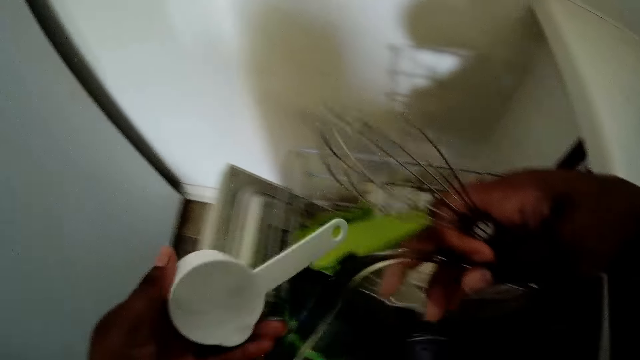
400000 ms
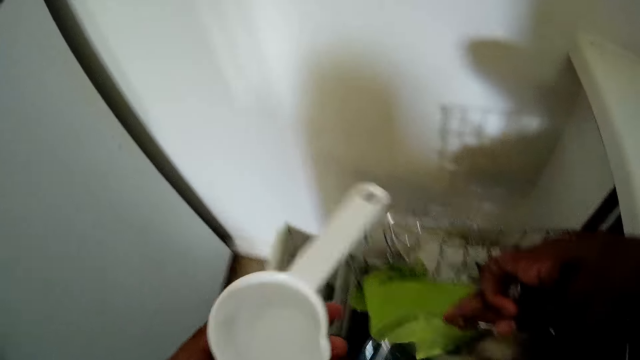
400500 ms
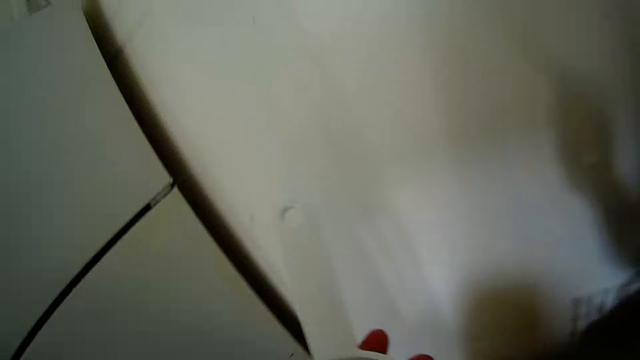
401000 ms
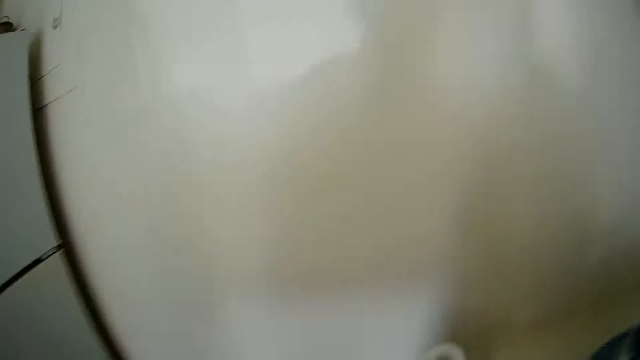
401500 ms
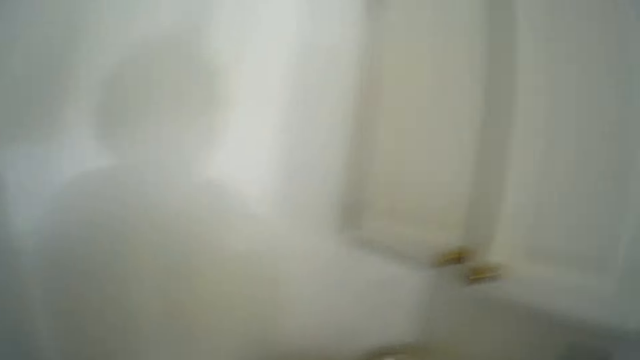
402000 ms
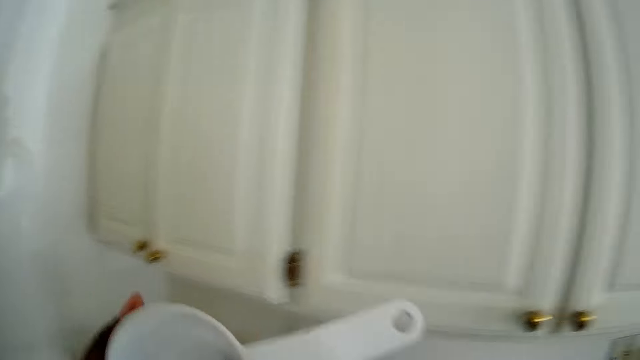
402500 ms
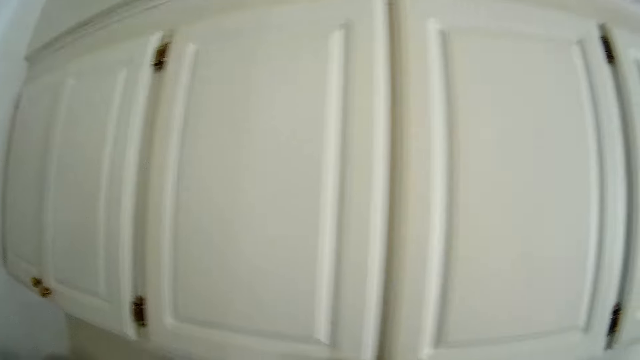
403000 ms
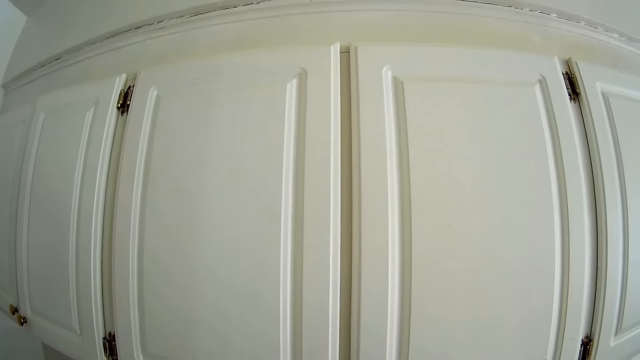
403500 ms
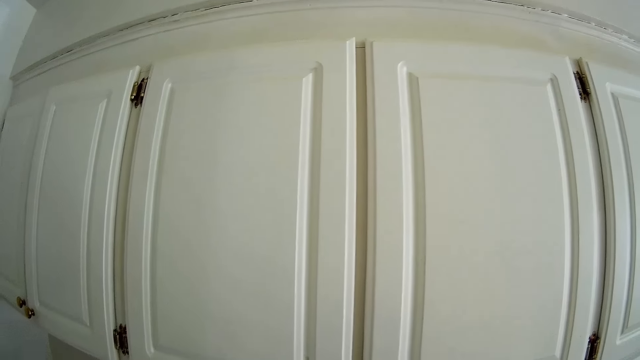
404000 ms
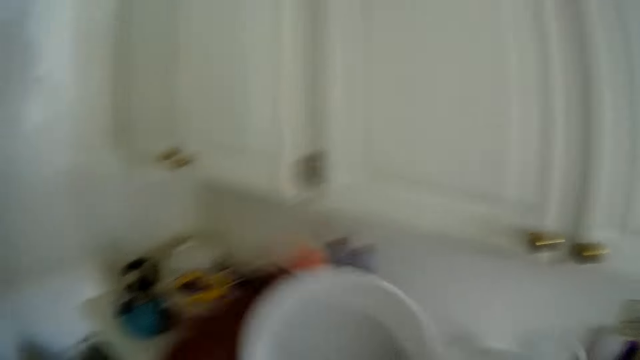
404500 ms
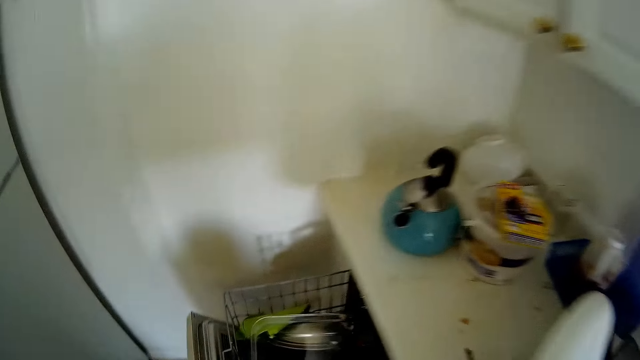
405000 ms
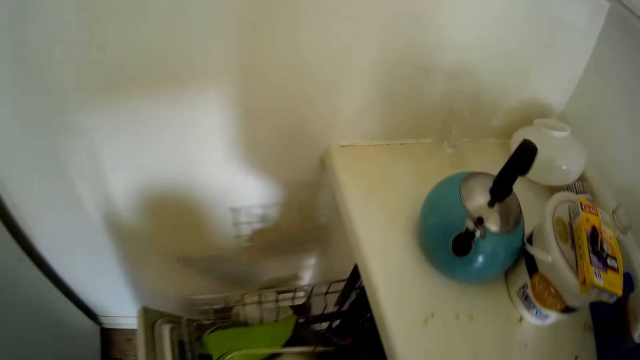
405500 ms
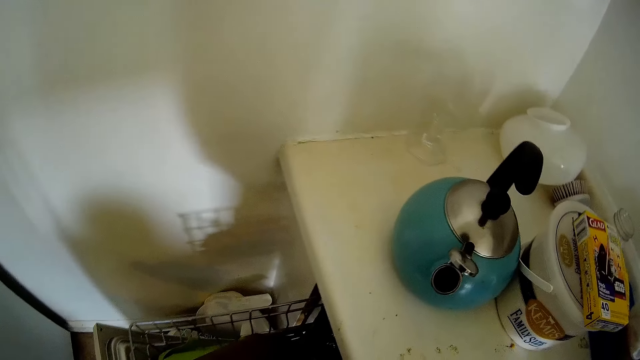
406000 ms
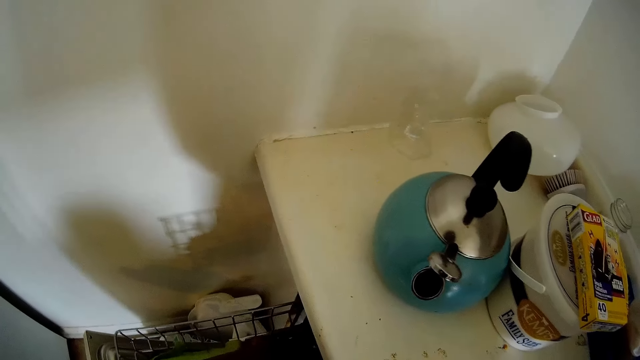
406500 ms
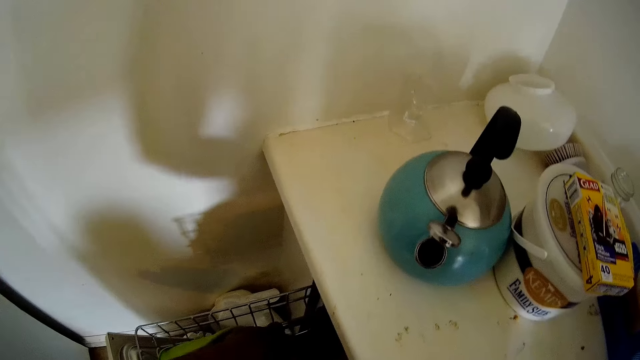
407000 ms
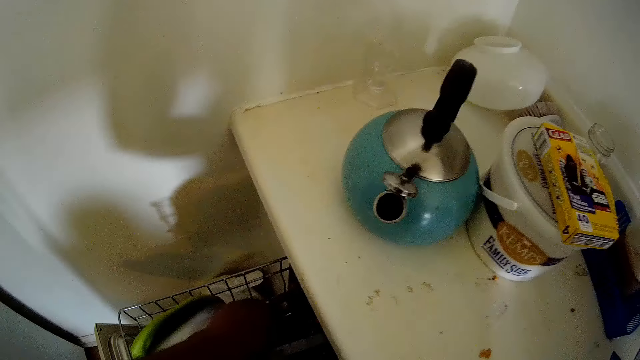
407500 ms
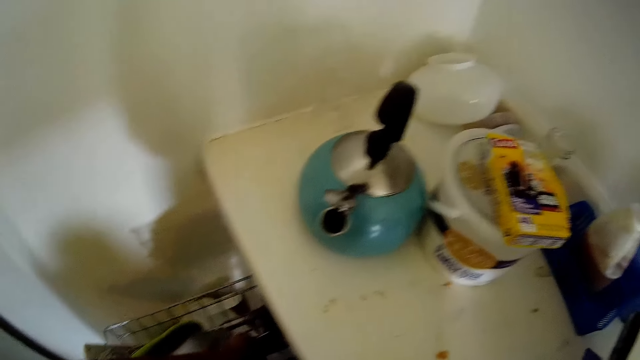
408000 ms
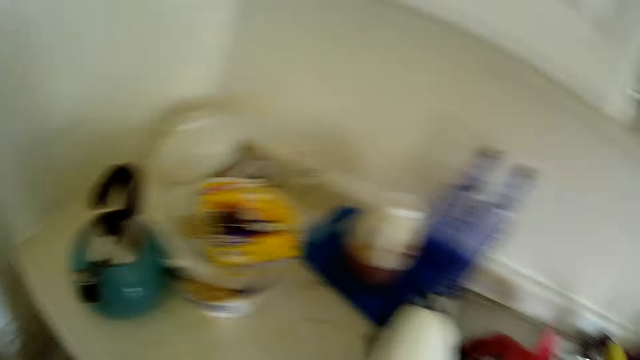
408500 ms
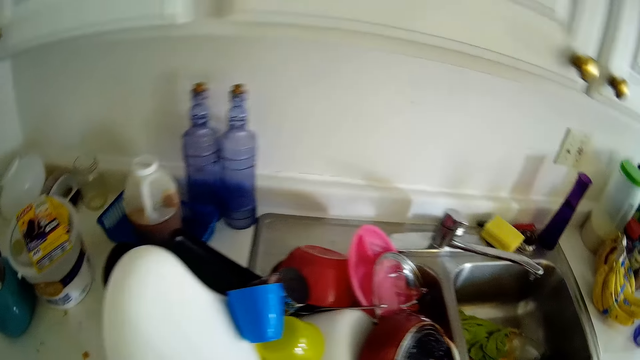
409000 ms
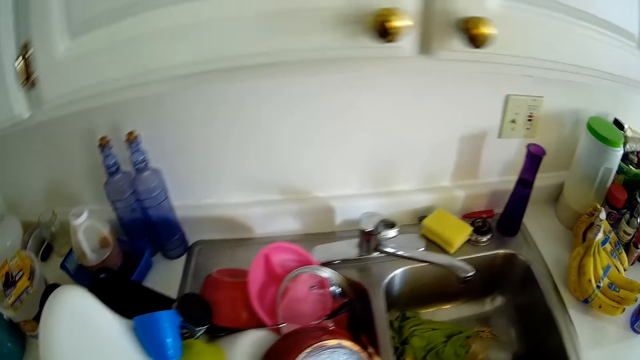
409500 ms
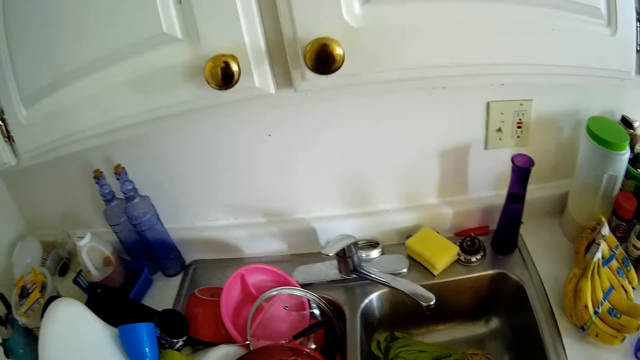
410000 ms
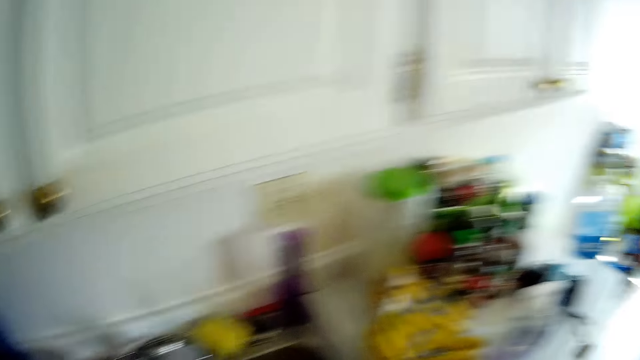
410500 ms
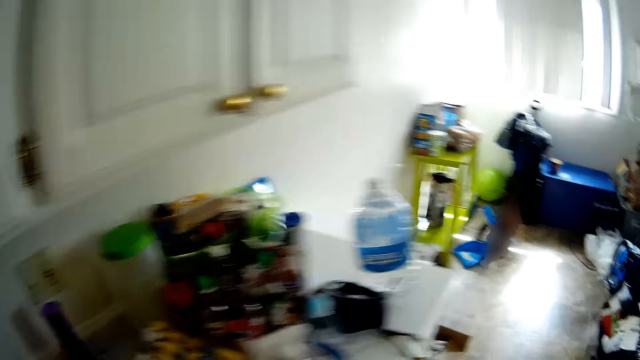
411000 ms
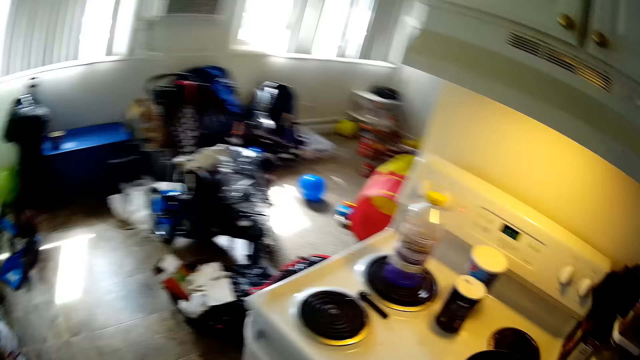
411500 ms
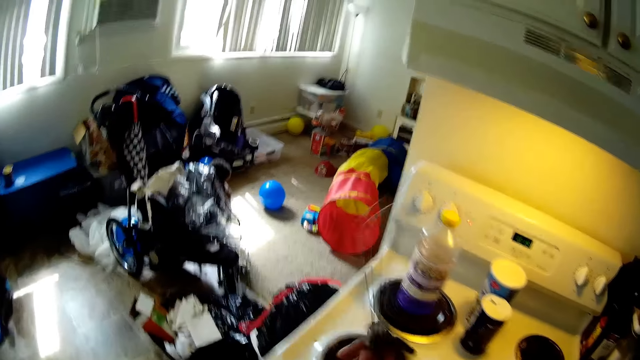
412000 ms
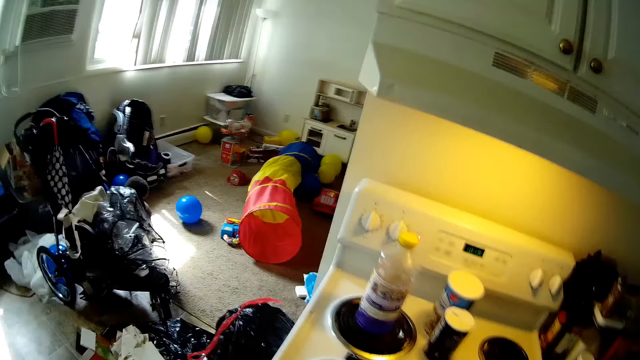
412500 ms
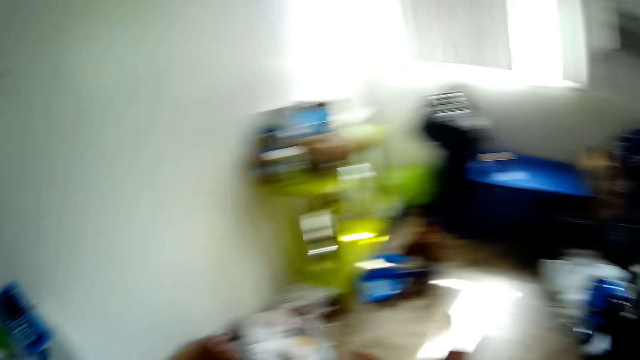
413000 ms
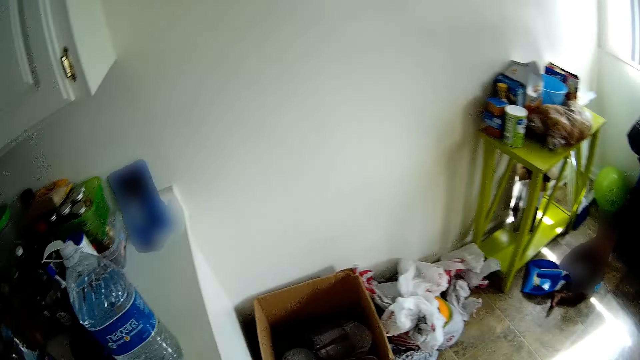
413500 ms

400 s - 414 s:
The camera wearer picks up a measuring spoon in the plate rack with her left hand. She looks around.

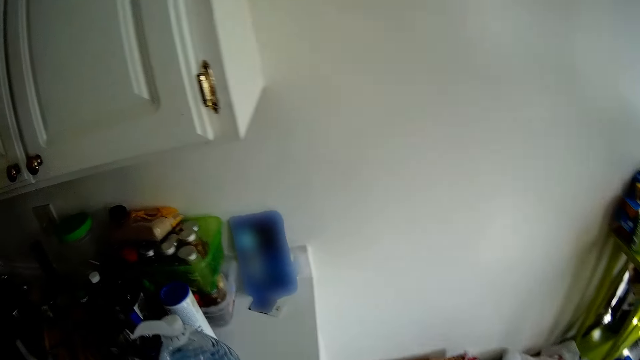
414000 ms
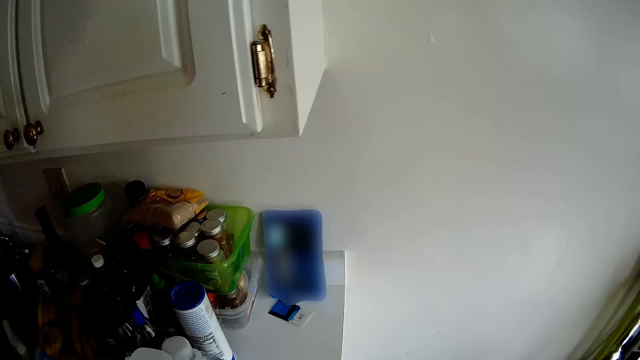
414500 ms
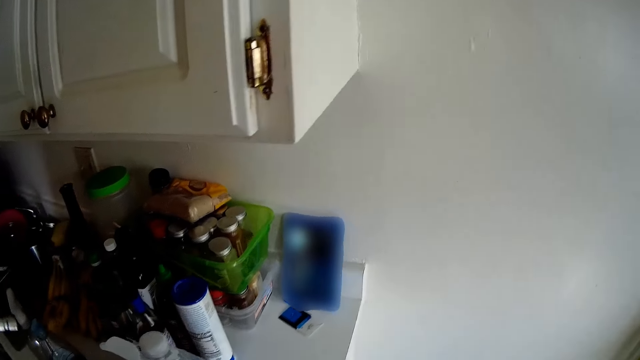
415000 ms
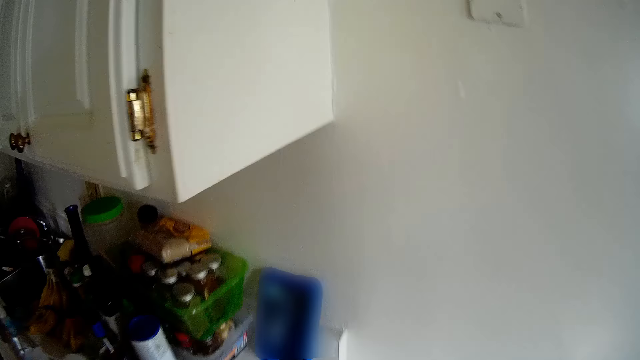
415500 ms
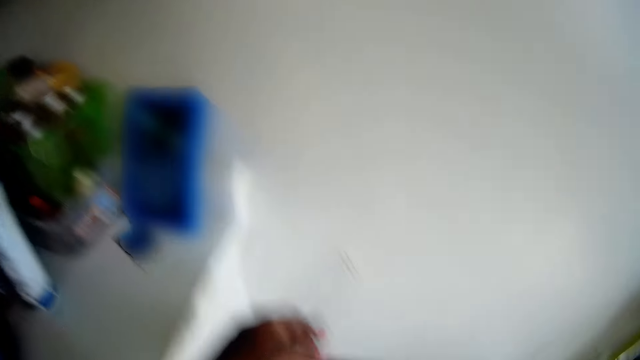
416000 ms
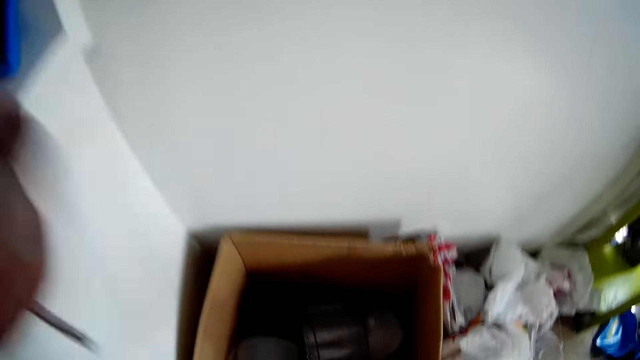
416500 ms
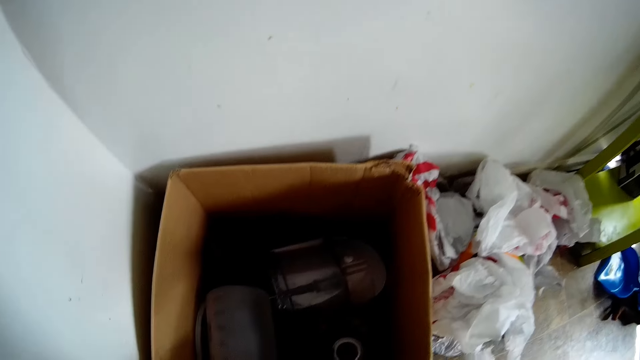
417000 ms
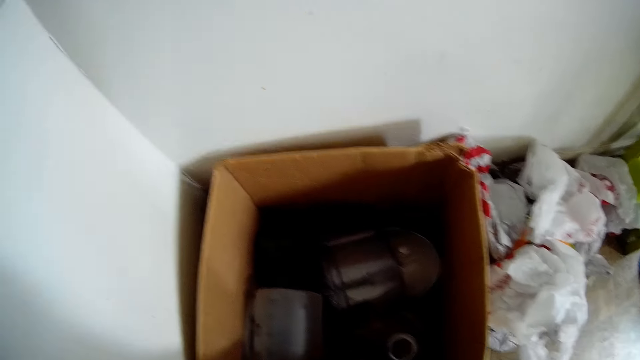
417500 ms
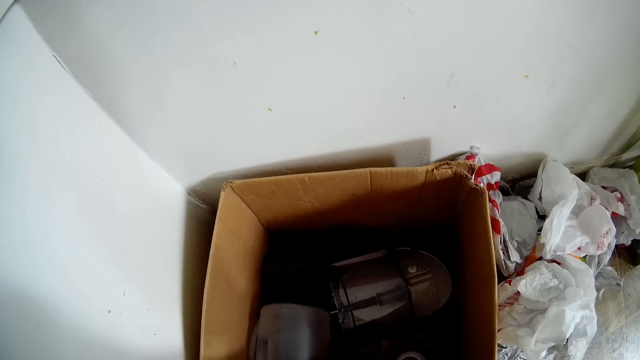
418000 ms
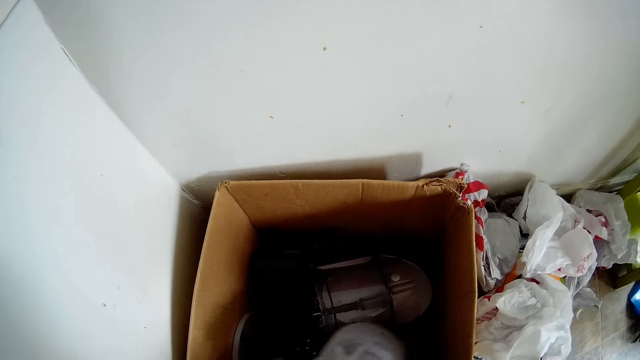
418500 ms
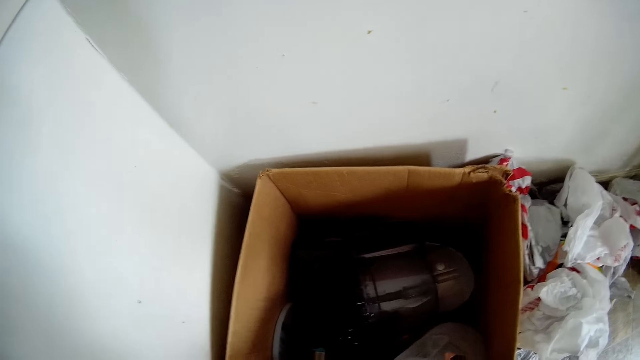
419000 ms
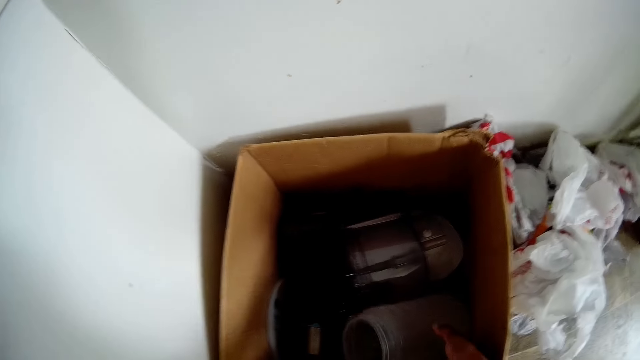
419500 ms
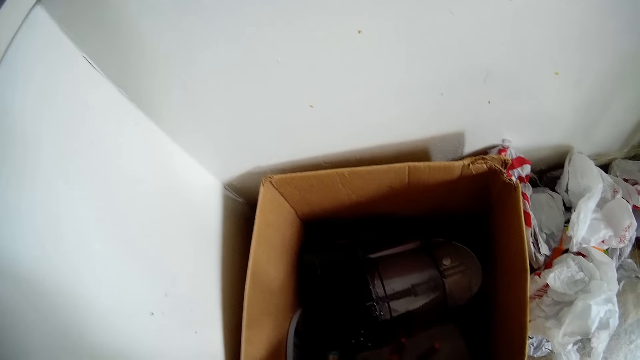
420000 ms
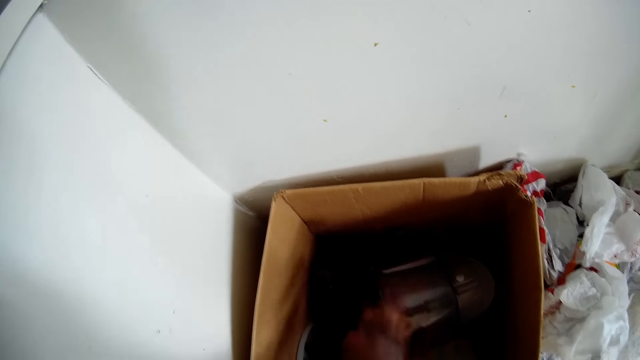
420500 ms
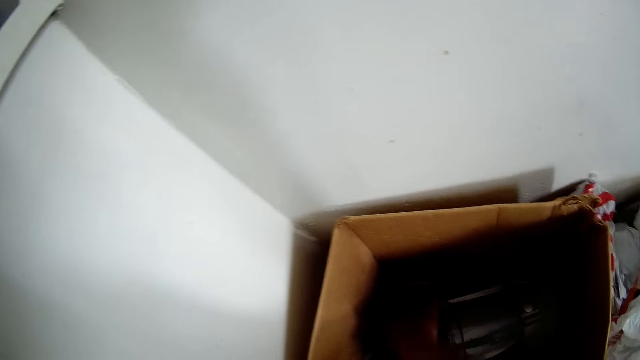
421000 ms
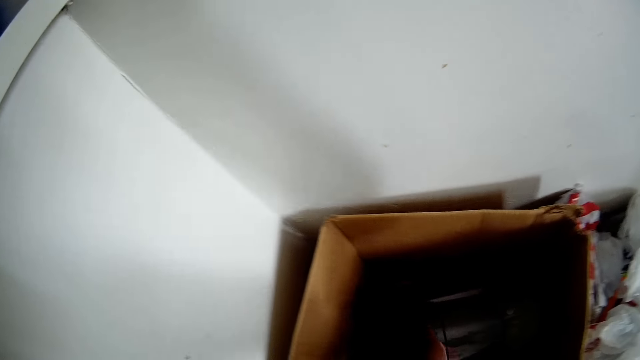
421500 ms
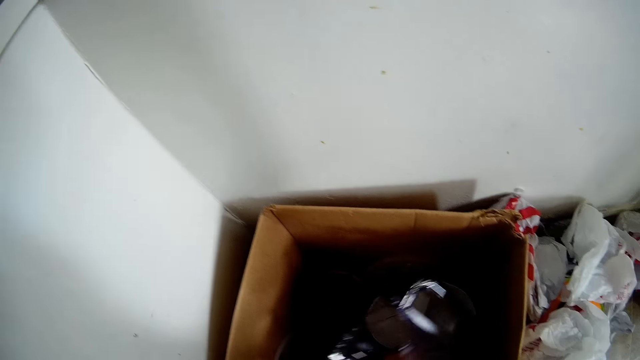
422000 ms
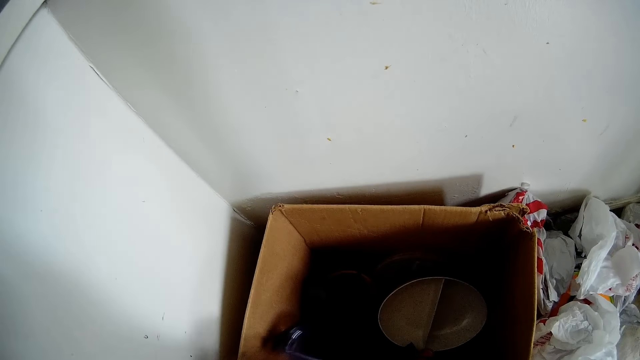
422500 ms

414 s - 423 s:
The camera wearer walks to a carton. She moves a glass bottle in the carton with her right hand. She picks up a utensil. She moves a stainless cooler in the carton with her right hand.
